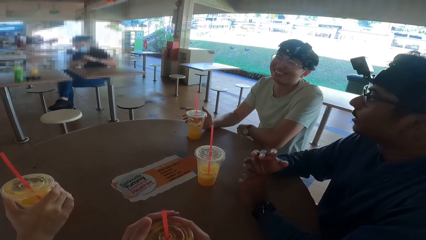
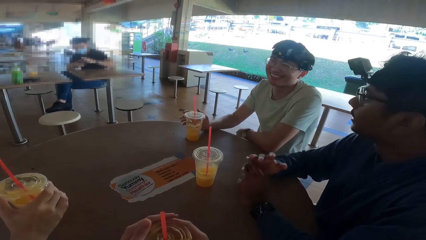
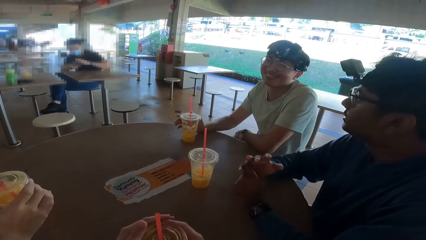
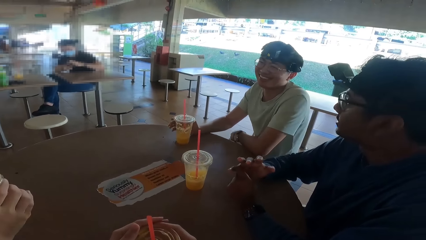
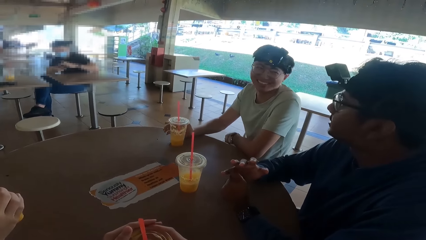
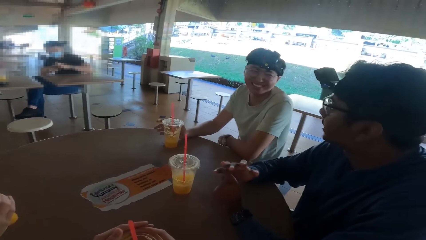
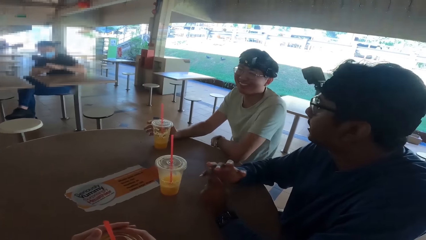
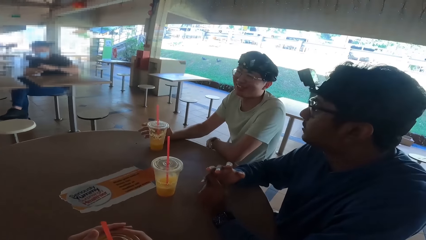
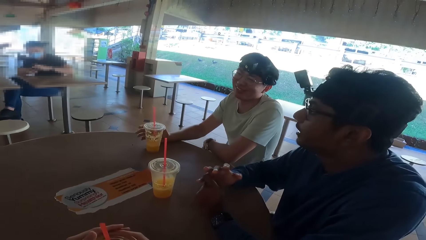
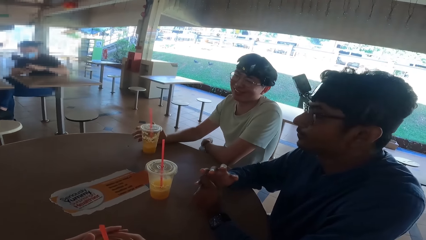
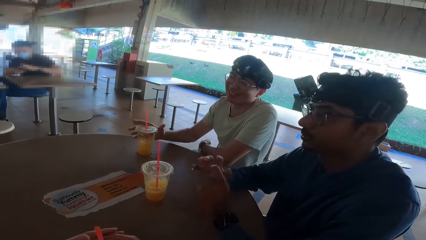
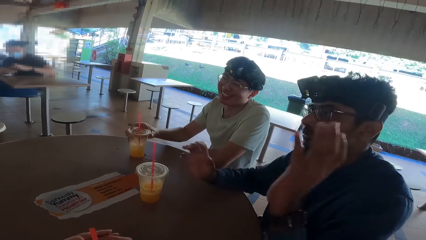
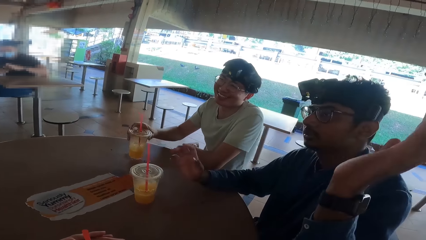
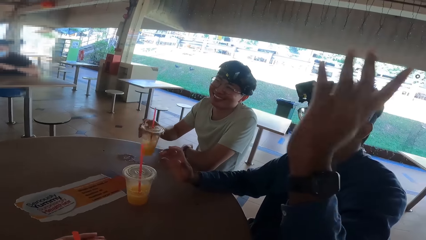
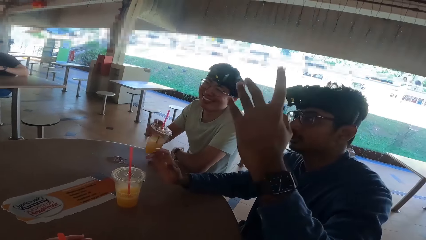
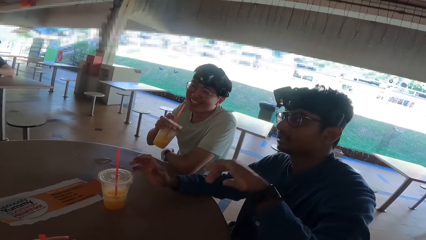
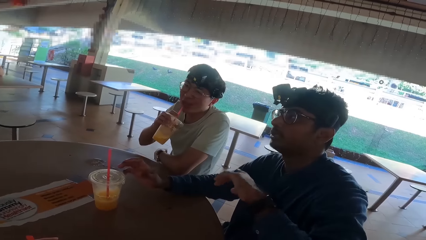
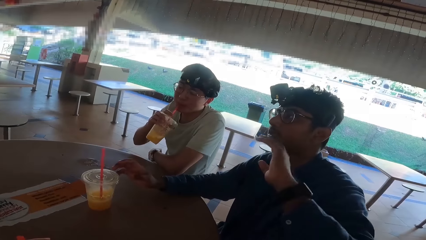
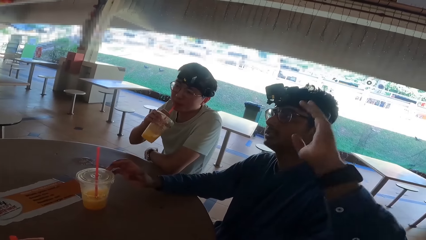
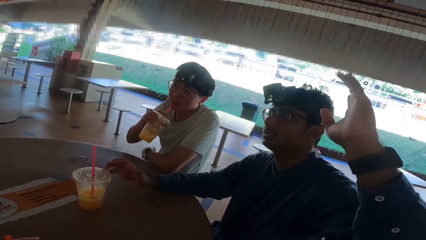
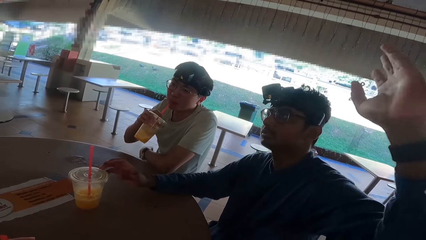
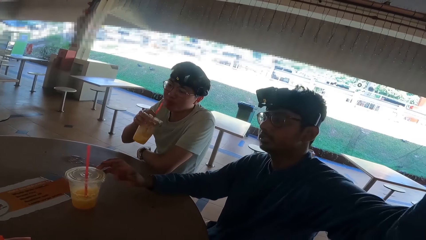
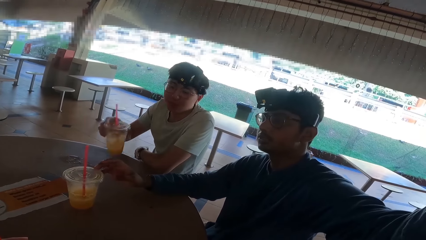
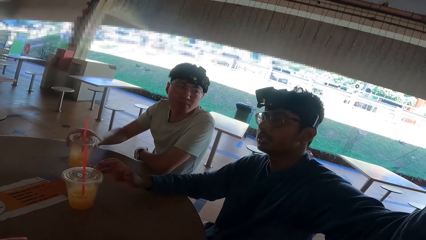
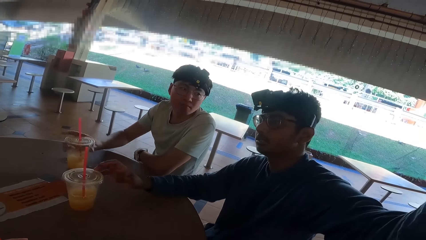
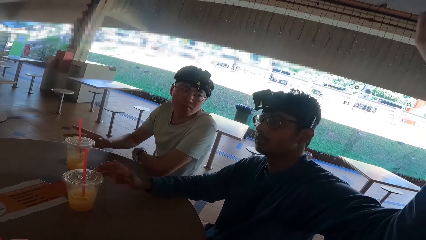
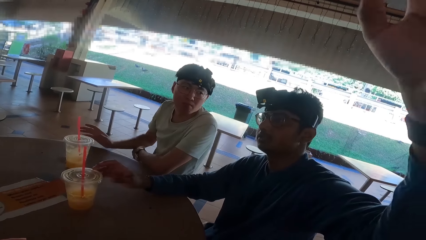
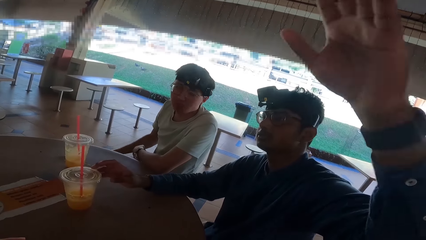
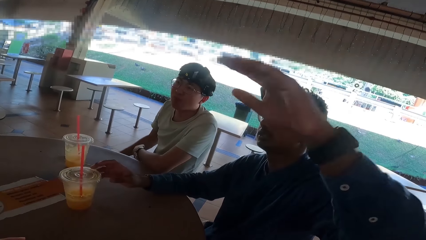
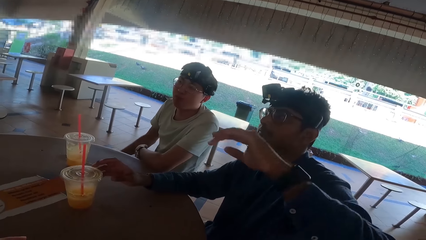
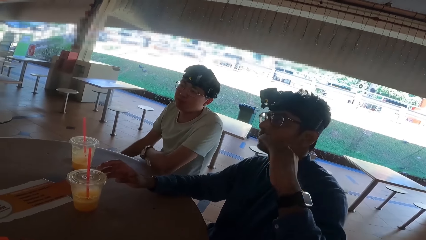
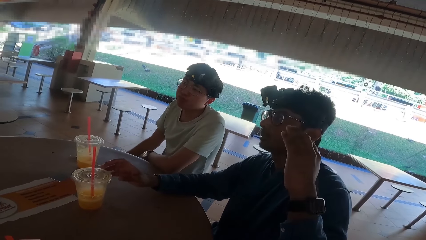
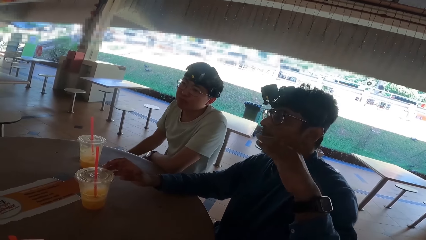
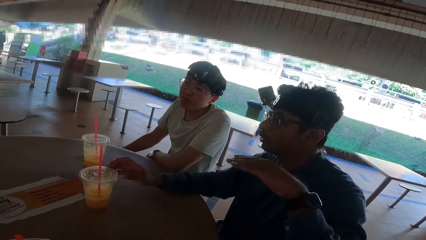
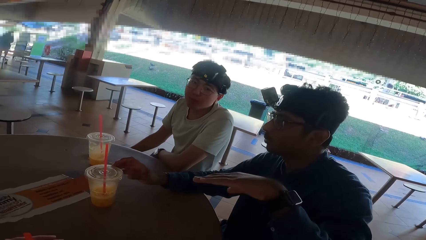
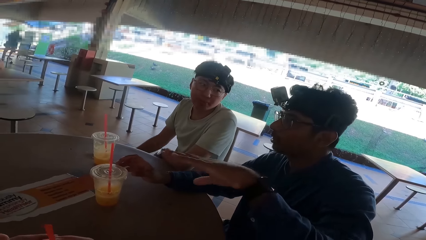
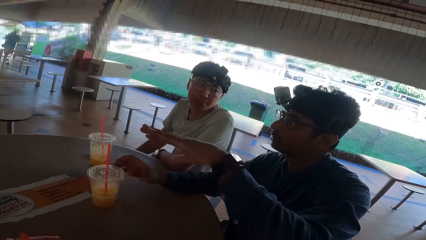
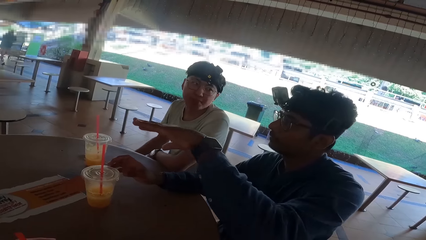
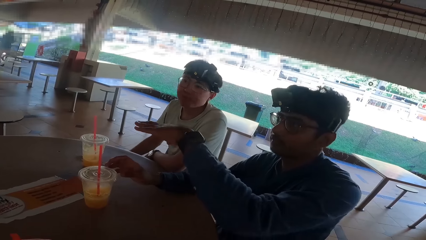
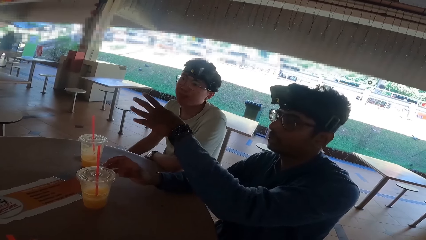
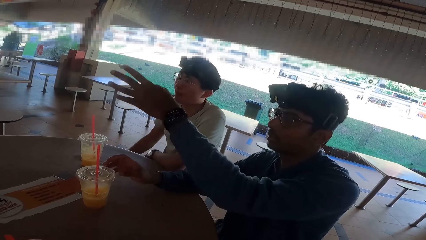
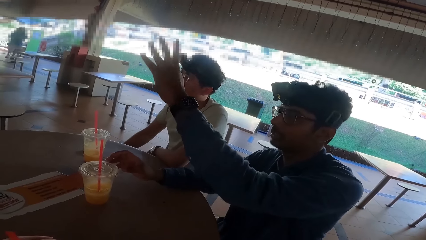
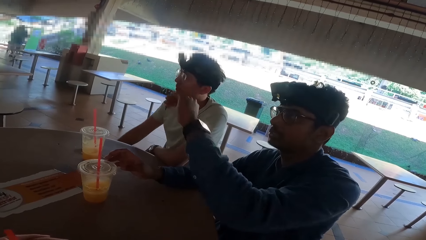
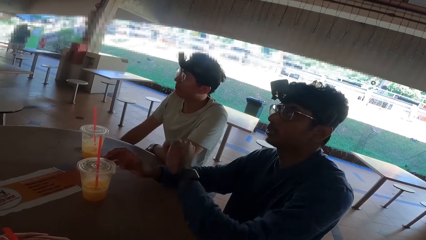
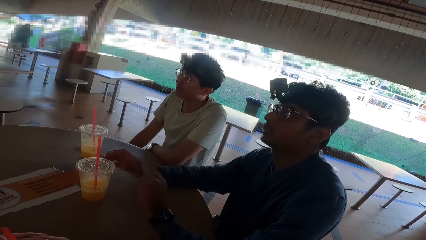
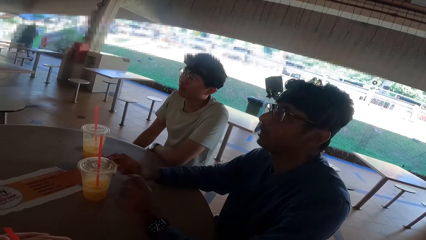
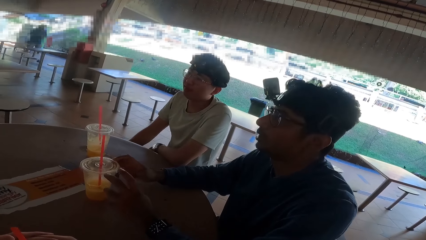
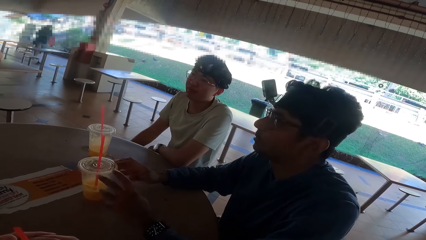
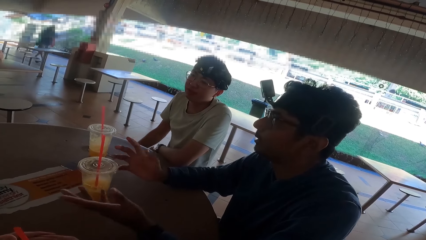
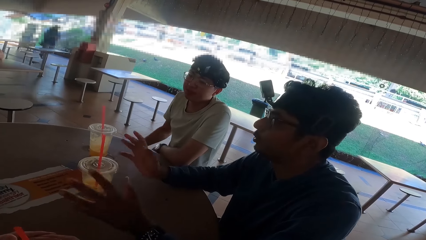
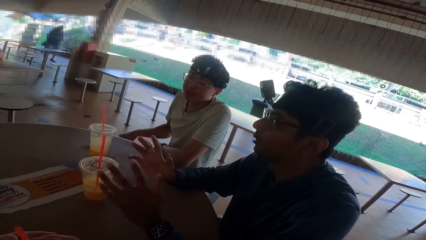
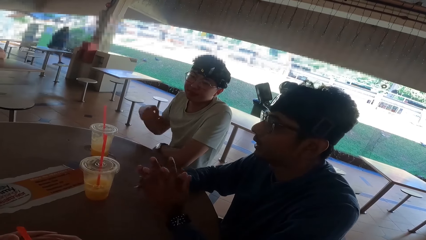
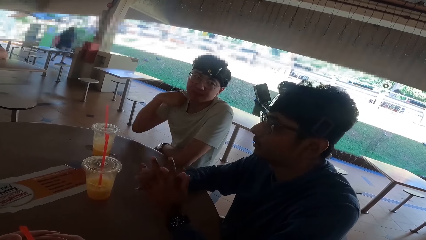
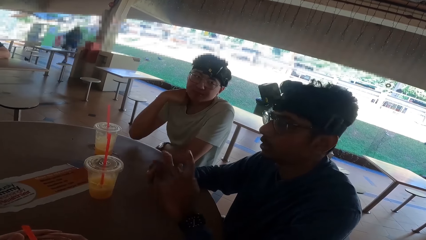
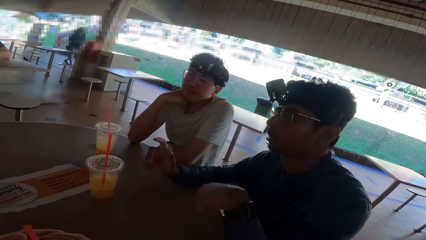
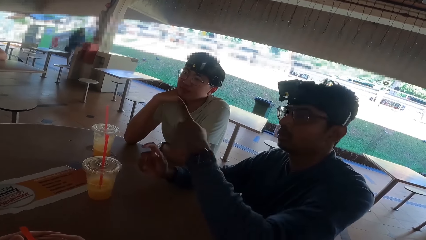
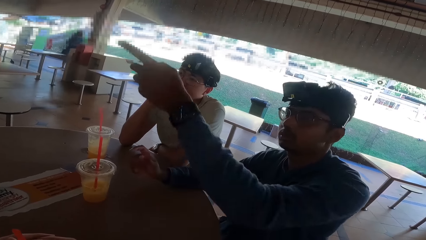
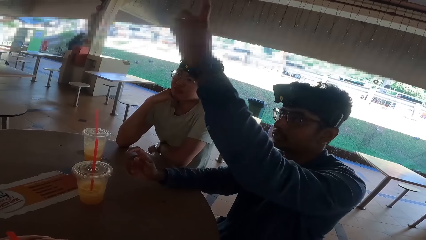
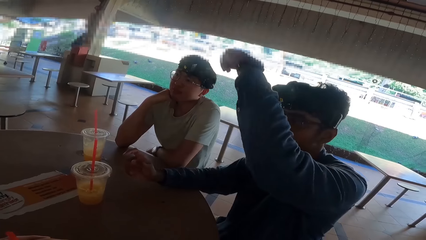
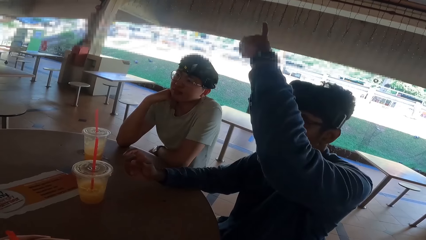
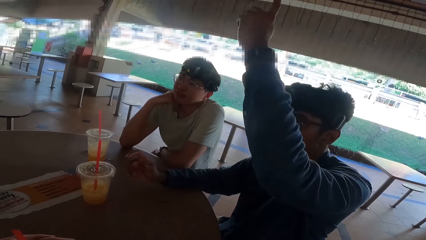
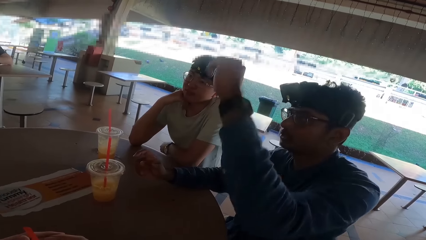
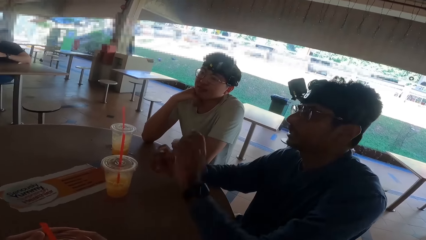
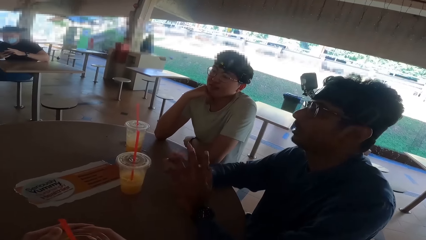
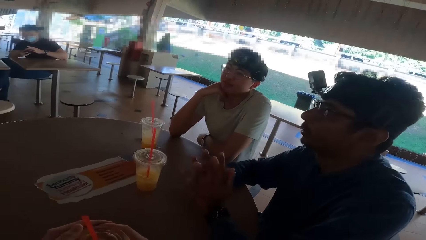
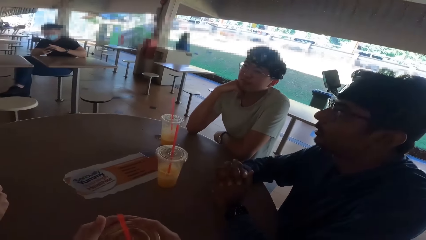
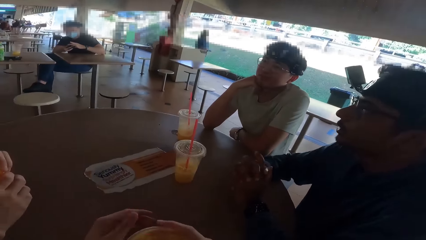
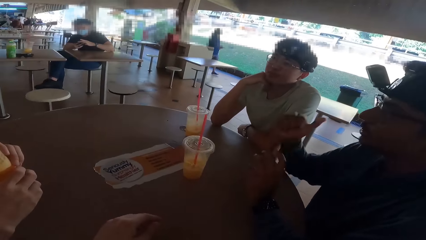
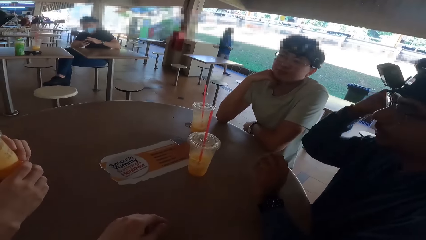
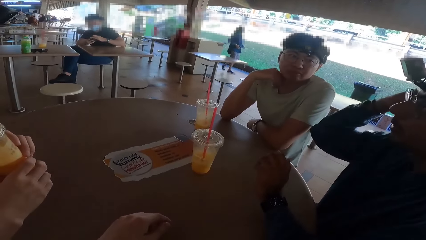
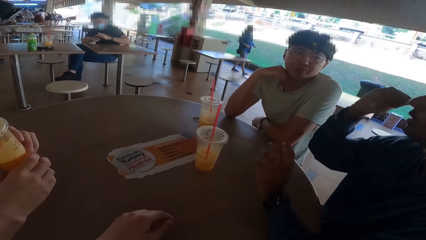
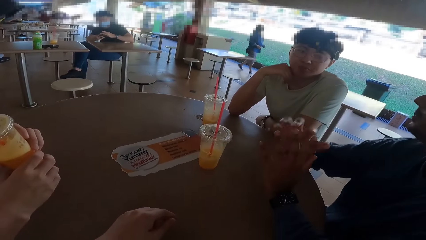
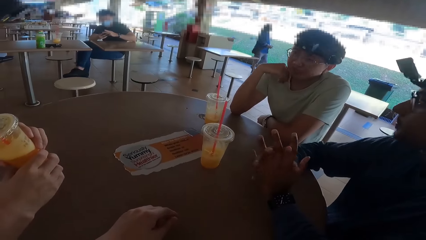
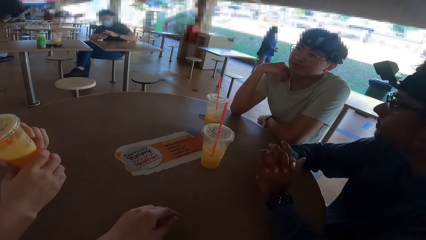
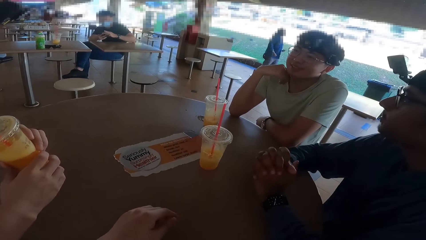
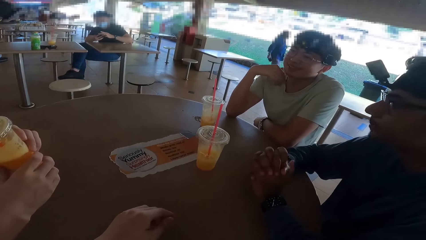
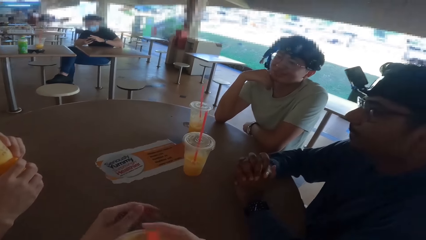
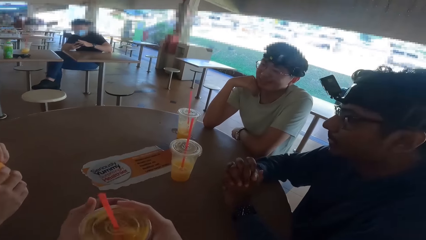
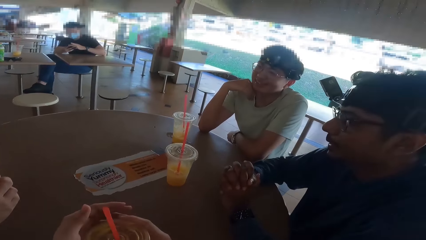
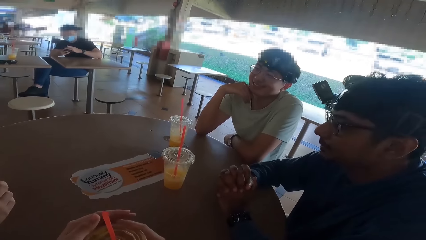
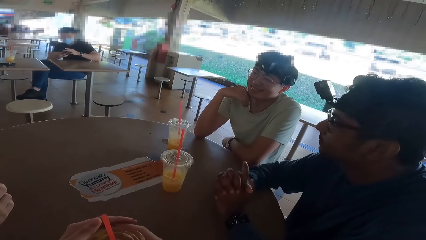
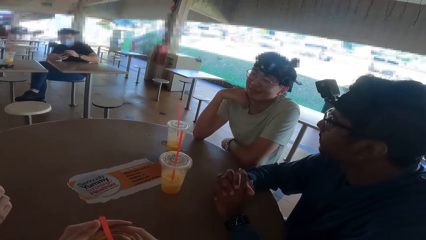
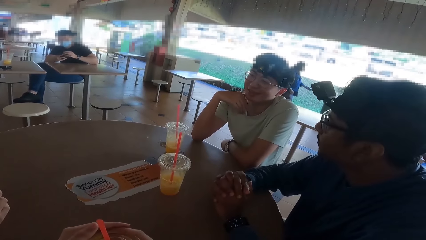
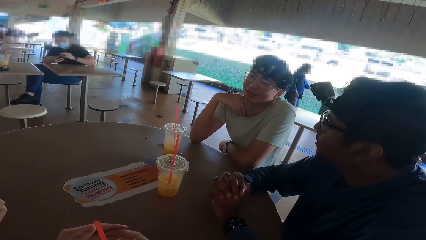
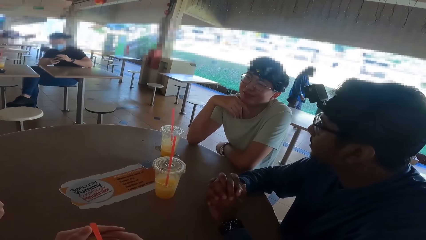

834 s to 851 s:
The camera wearer holds a drink with both his hands. A man drinks the juice. Another man drinks the juice. The second man places down a drink. A third man demonstrates. The third man converses.
